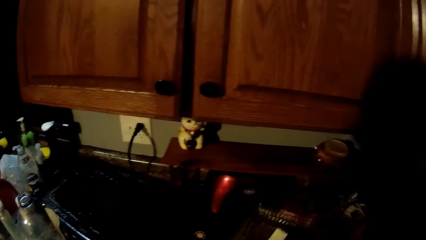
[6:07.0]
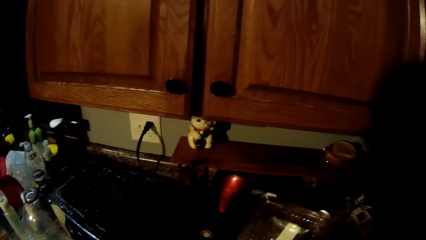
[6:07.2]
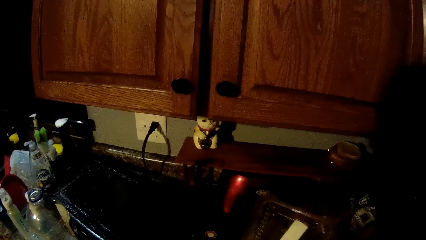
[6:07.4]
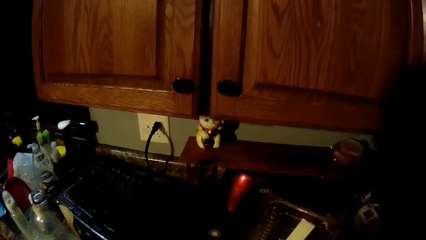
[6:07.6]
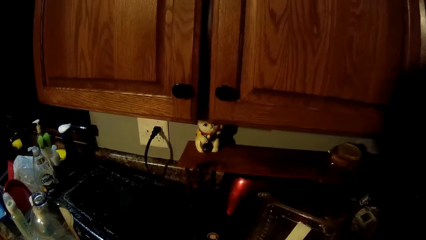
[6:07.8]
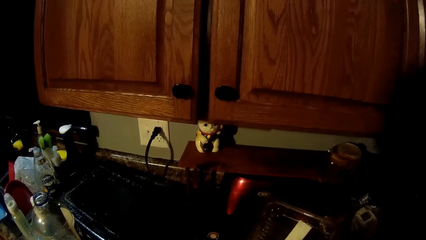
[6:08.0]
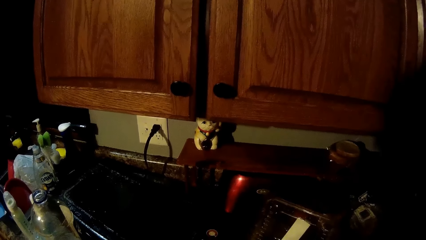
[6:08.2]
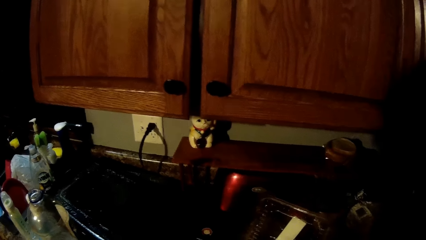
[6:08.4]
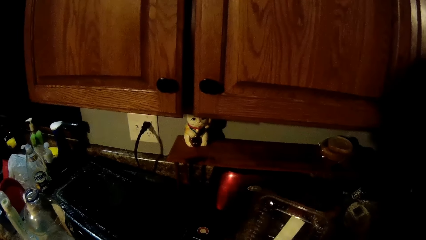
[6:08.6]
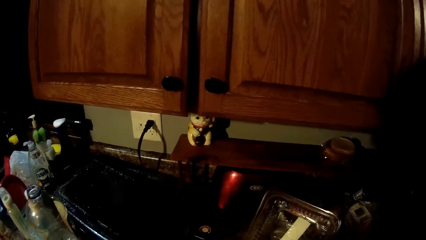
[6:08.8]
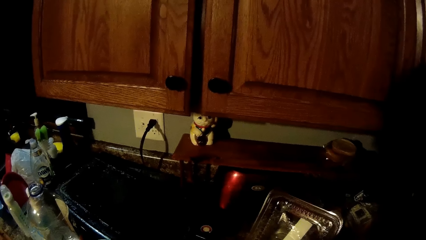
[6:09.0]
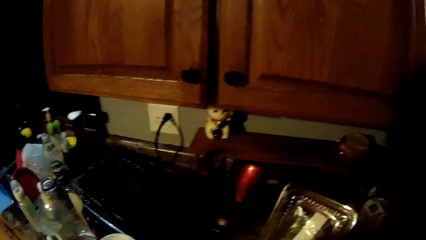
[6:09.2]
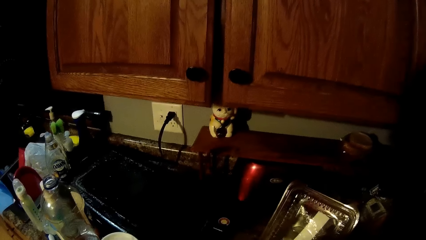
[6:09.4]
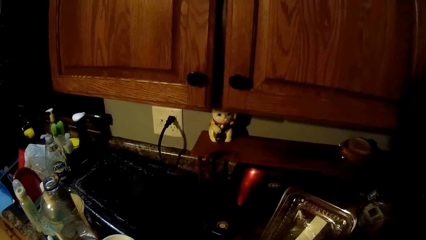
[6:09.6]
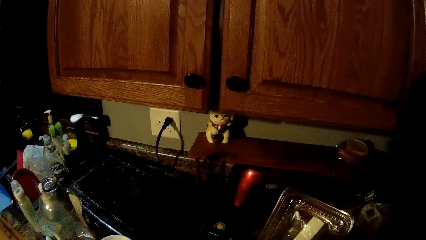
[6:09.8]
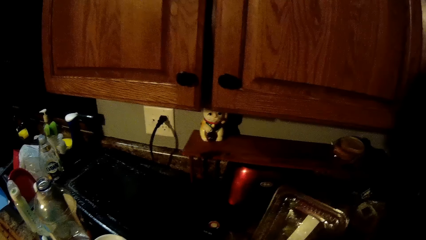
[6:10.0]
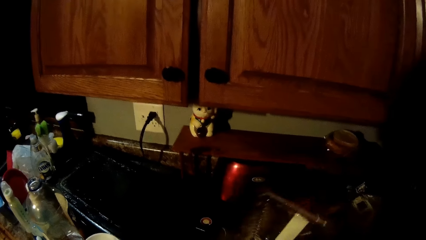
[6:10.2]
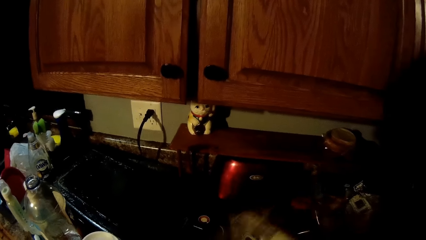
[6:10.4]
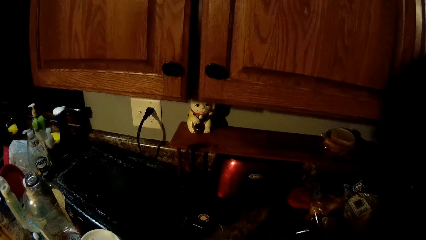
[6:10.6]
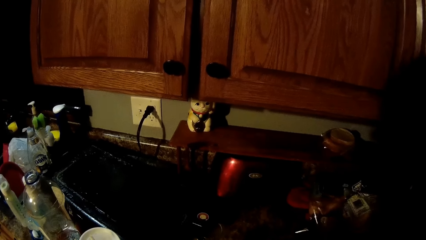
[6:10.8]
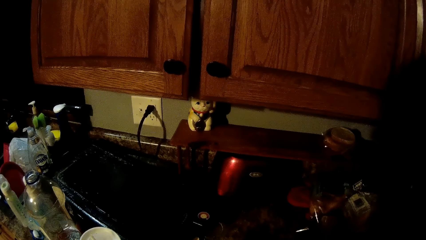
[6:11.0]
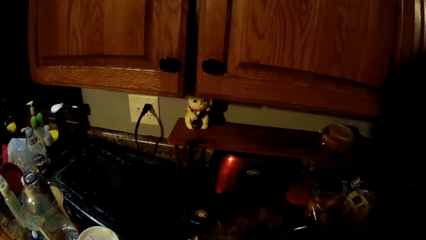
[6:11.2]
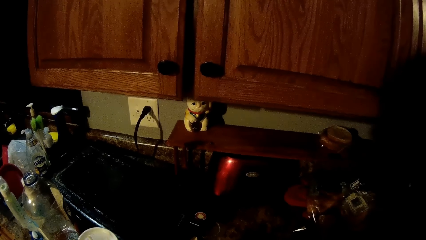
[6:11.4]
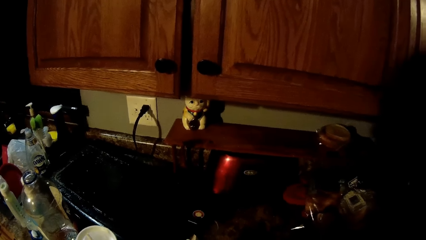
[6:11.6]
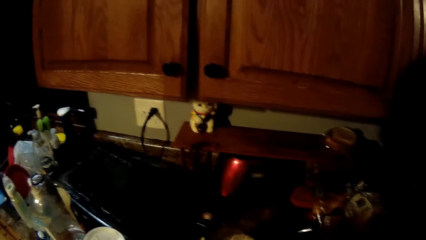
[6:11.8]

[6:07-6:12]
The camera wearer lifts a plastic cover from the countertop with his right hand. He opens the lid.

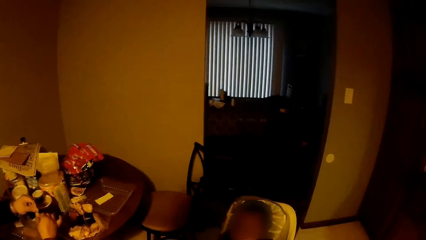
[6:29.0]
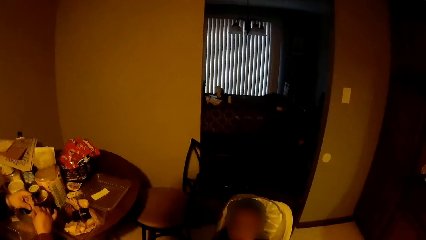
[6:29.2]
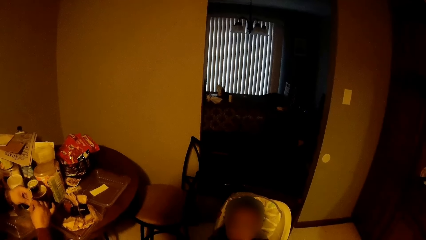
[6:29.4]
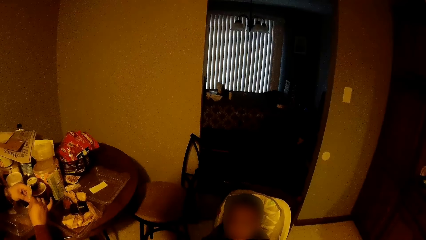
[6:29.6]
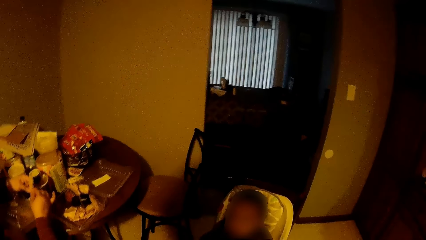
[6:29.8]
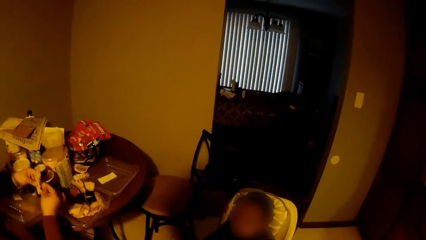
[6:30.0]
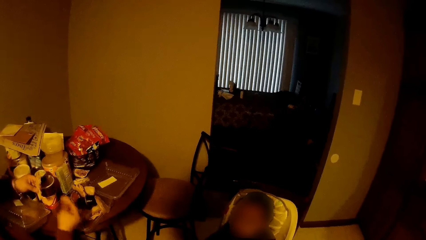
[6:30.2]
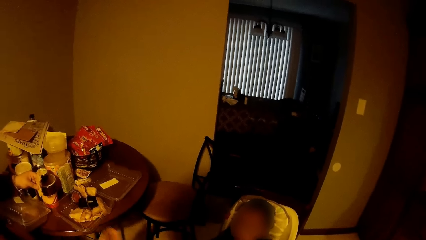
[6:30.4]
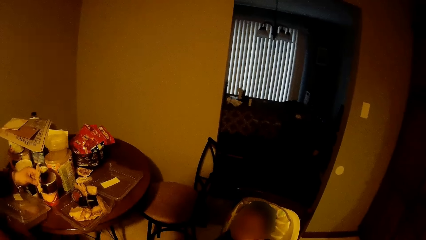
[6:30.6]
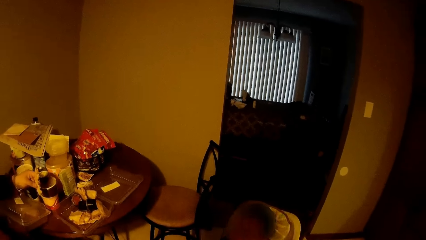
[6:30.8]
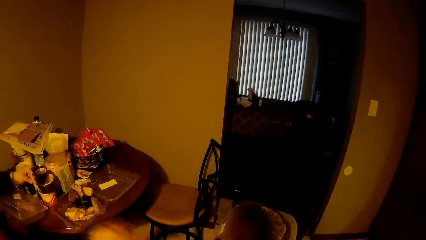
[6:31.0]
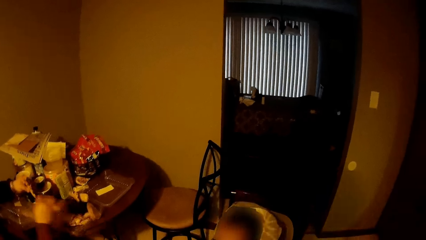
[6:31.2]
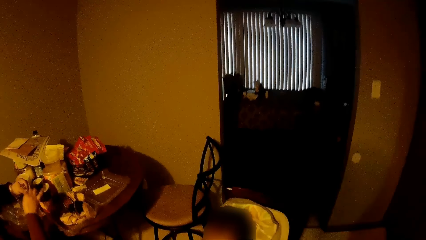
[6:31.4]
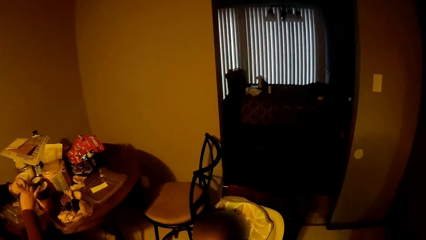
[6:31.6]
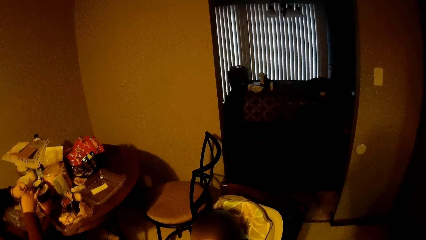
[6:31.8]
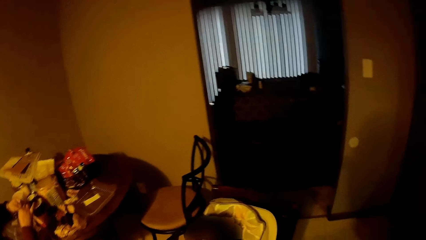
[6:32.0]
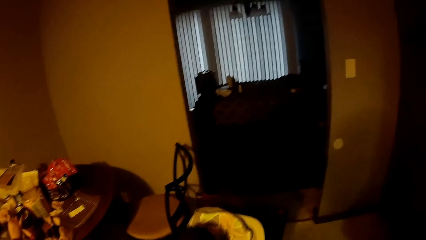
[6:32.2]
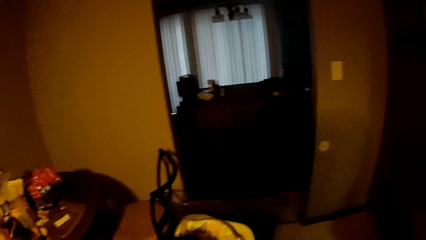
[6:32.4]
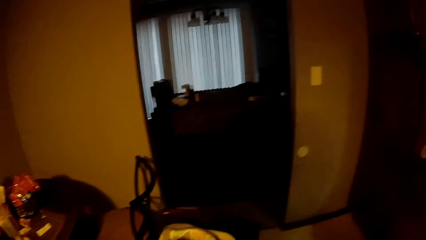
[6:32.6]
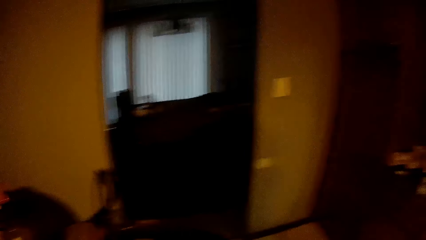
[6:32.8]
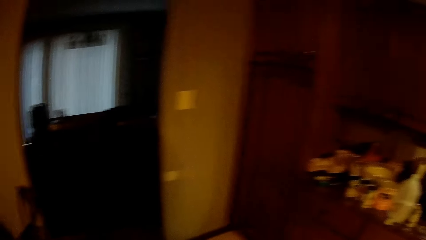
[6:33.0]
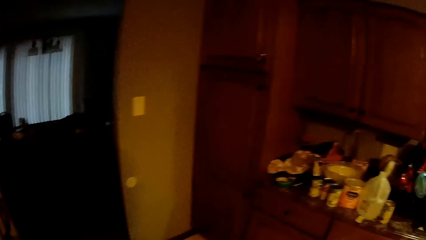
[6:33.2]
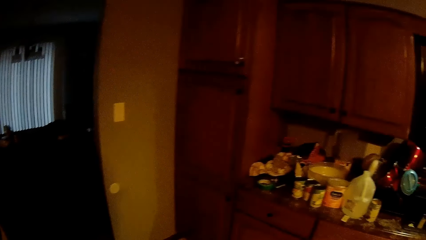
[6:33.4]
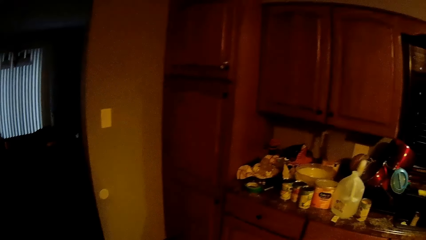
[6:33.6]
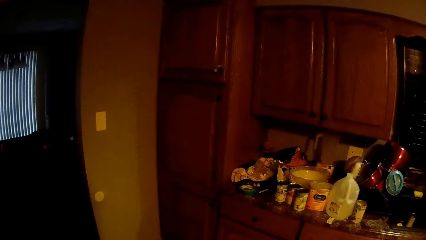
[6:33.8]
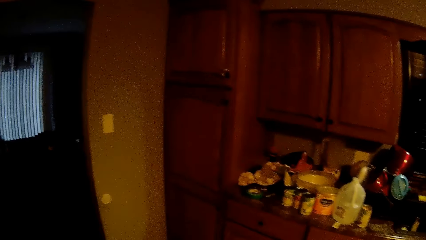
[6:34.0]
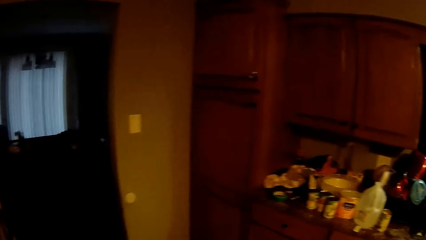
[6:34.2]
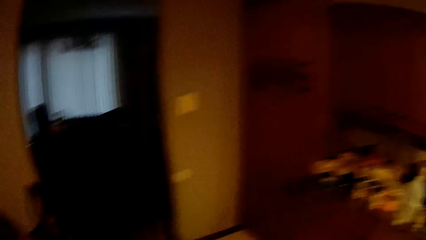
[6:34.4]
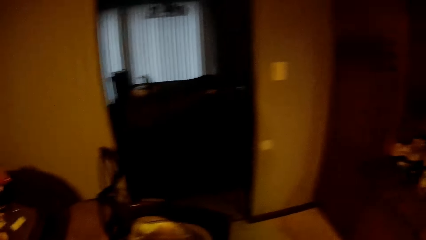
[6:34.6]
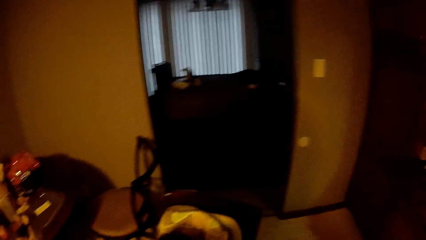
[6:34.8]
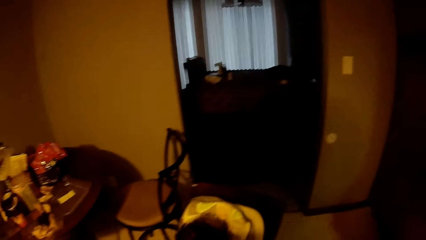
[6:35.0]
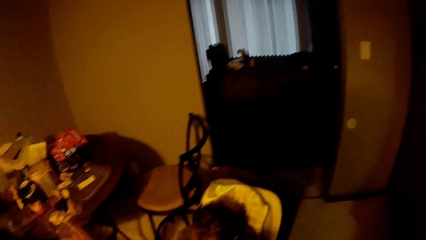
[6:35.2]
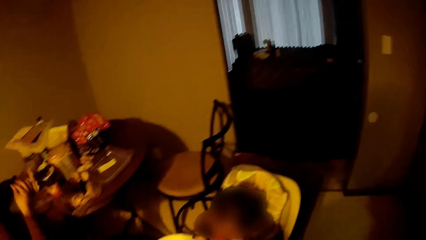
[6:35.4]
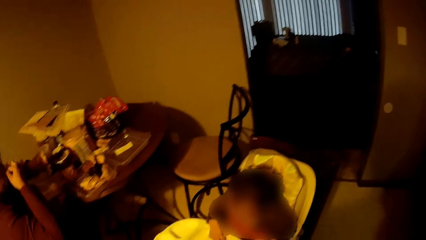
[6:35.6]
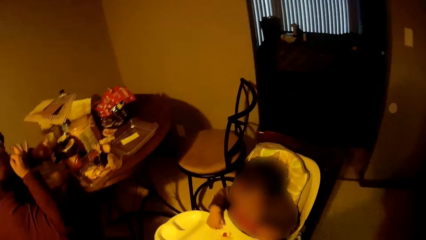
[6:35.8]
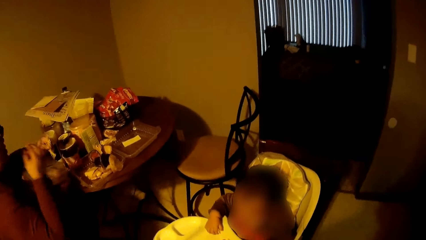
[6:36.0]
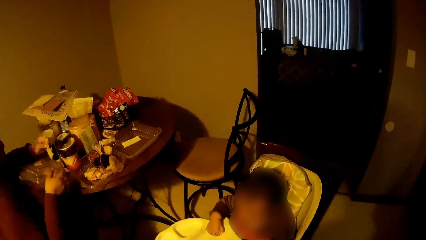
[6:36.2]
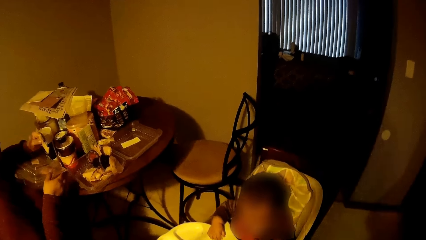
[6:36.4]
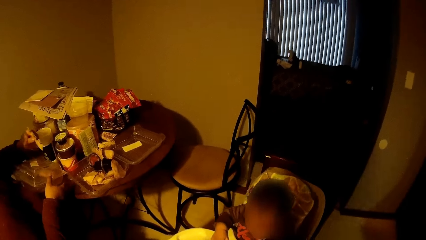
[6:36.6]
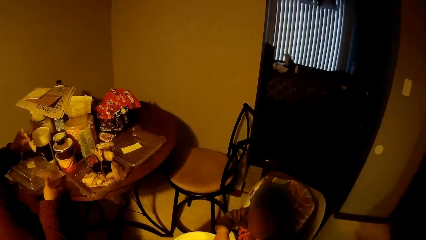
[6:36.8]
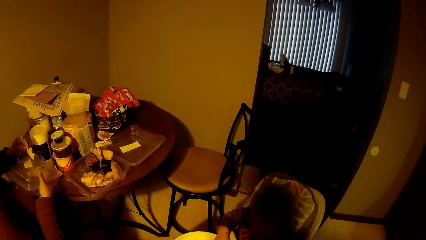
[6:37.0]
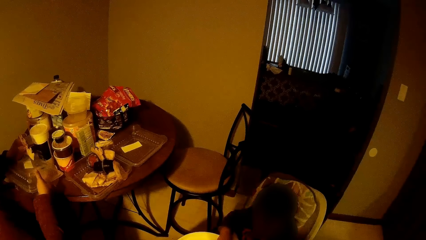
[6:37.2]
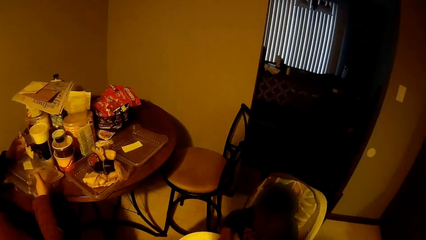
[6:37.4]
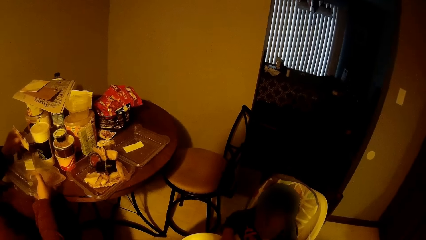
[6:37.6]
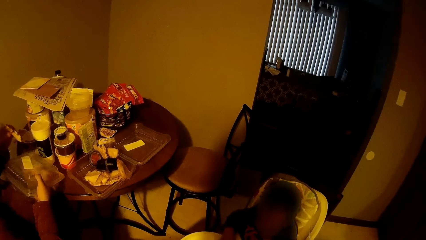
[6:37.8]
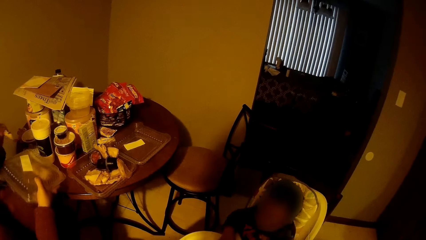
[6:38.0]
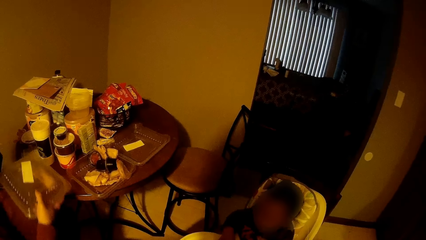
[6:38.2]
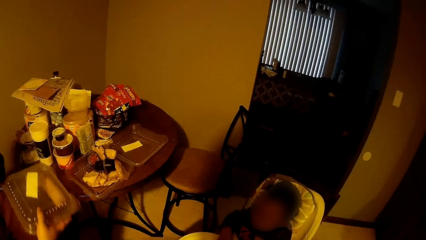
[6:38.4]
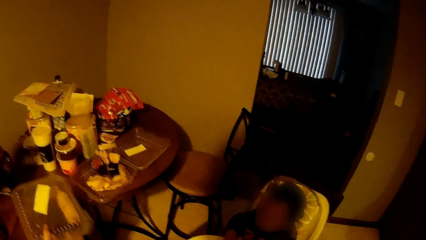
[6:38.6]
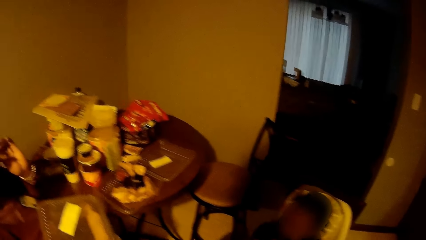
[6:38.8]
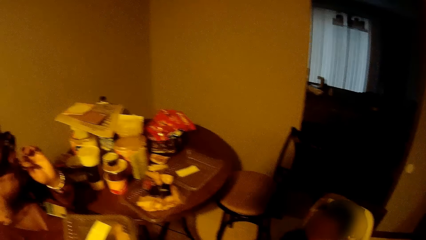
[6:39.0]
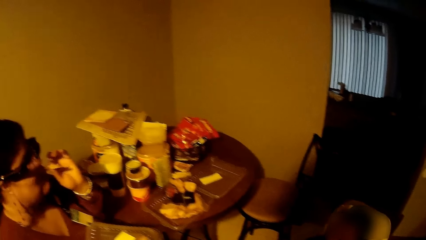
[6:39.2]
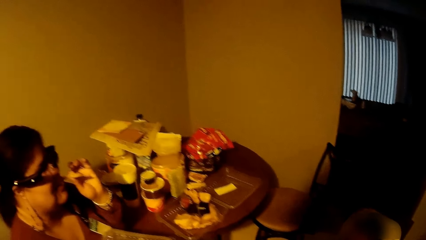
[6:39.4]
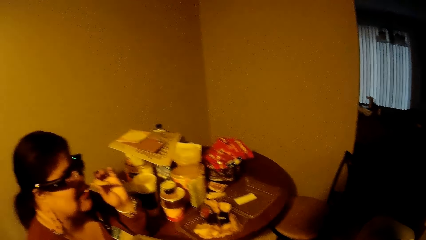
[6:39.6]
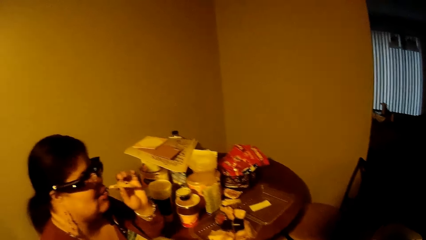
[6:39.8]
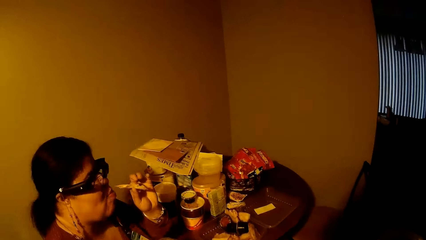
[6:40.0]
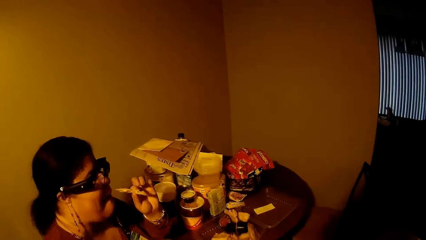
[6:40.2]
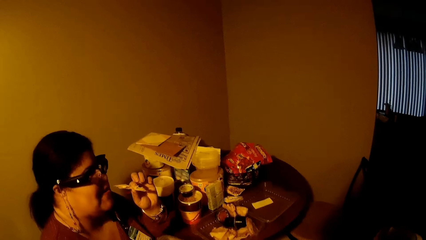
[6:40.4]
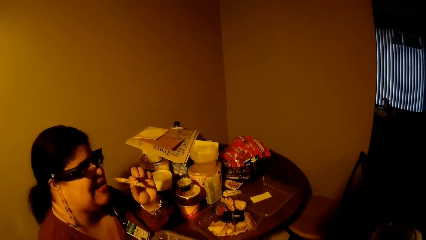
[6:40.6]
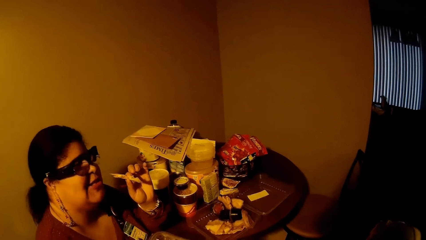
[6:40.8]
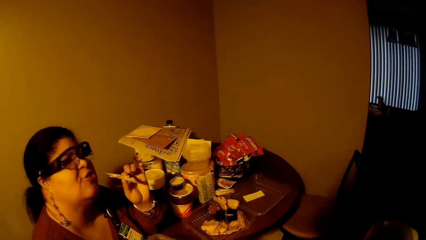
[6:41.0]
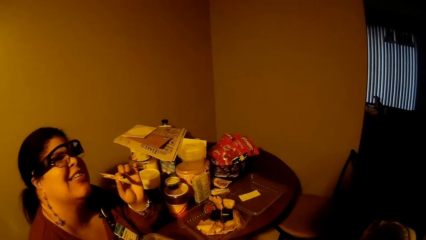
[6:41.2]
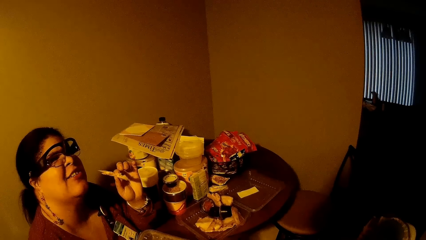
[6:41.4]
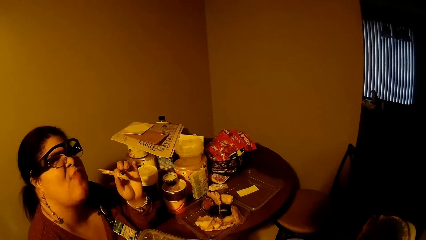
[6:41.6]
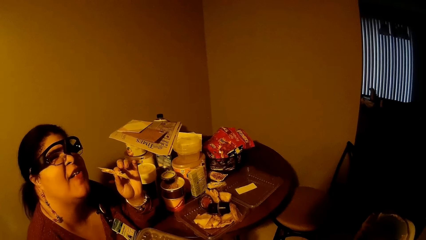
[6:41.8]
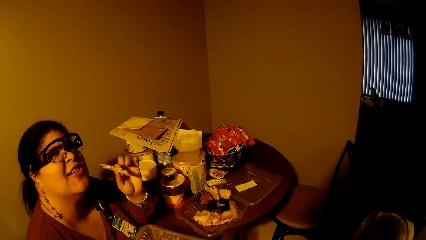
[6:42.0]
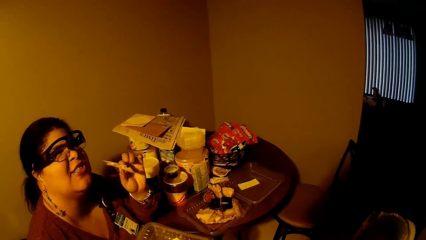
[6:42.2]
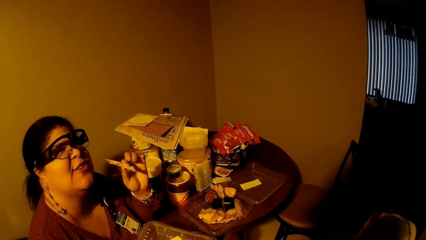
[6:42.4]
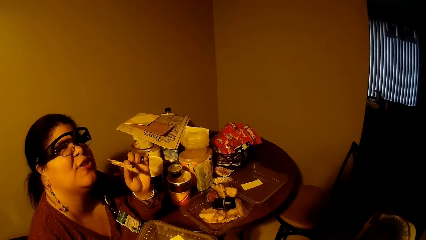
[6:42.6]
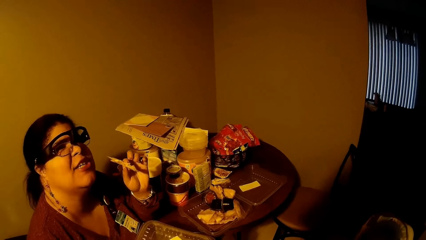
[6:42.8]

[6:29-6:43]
The woman cuts snacks with her right hand. The woman drops the snacks on the tray with her right hand. The woman cuts snacks with her right hand. The camera wearer talks with the woman. The woman puts the snack in her mouth with her right hand. The woman picks up the plastic plate from the table with her right hand. The woman eats the snack with her left hand.
